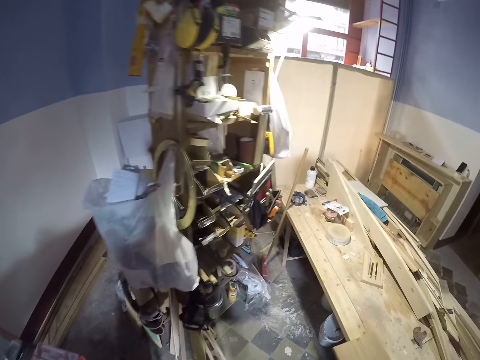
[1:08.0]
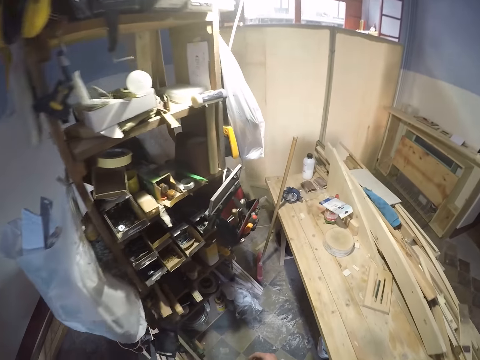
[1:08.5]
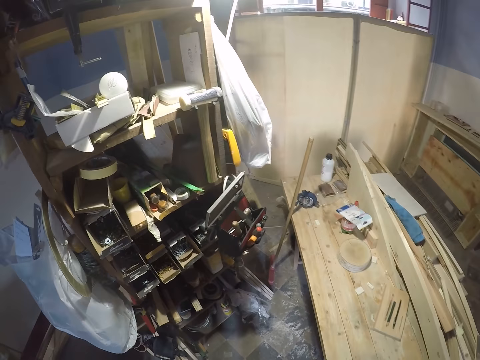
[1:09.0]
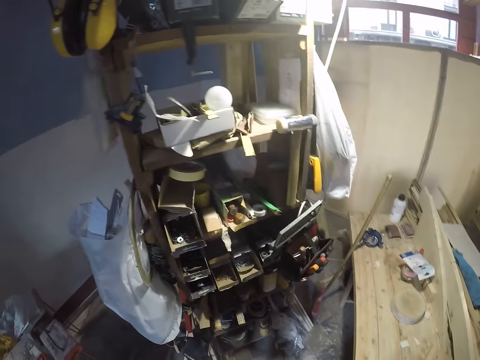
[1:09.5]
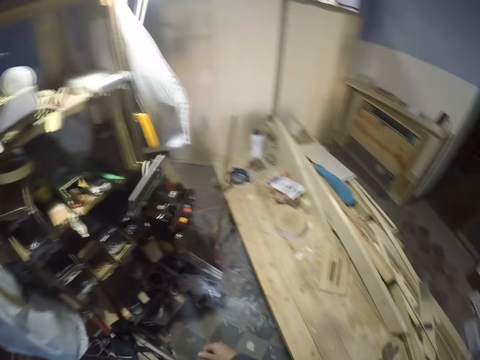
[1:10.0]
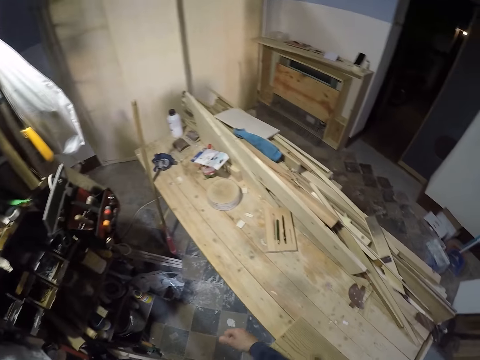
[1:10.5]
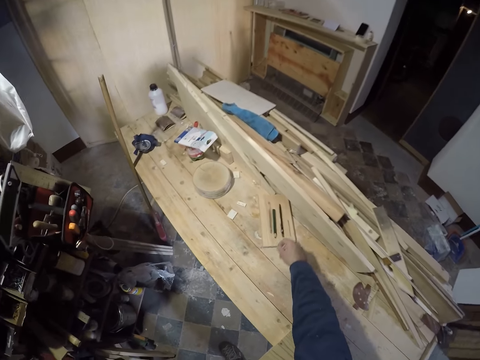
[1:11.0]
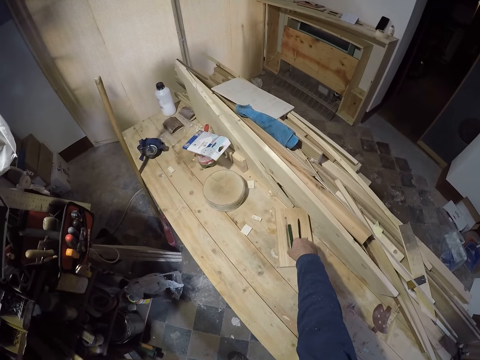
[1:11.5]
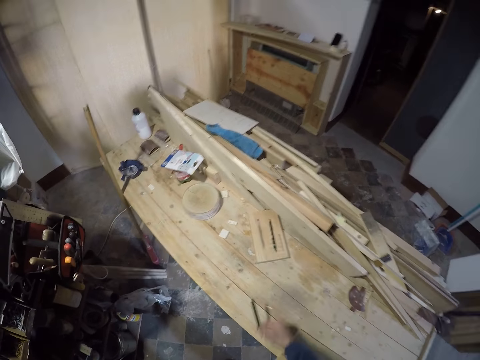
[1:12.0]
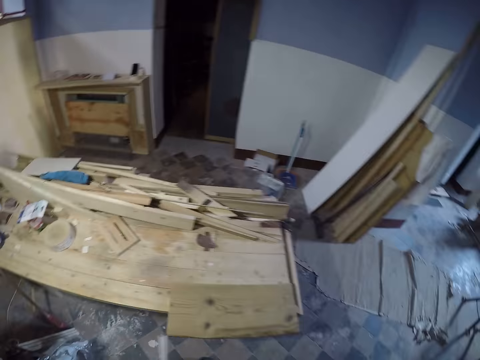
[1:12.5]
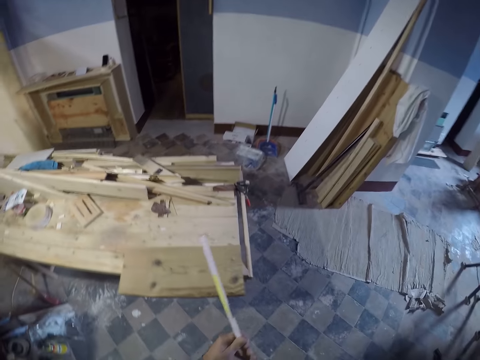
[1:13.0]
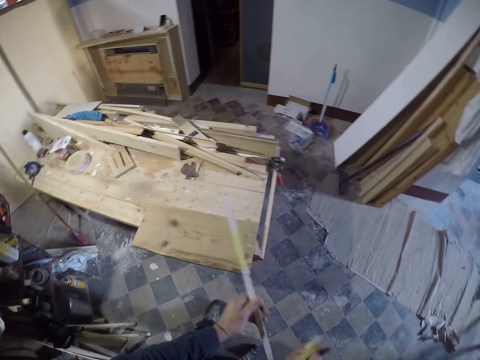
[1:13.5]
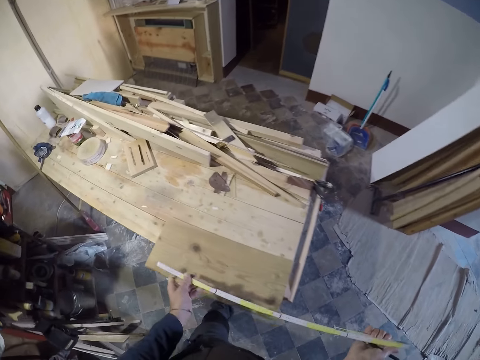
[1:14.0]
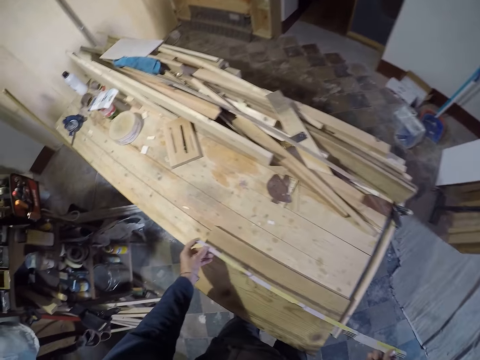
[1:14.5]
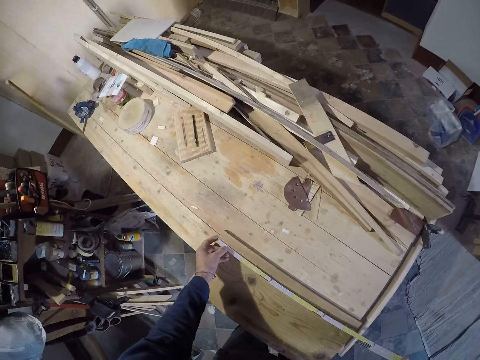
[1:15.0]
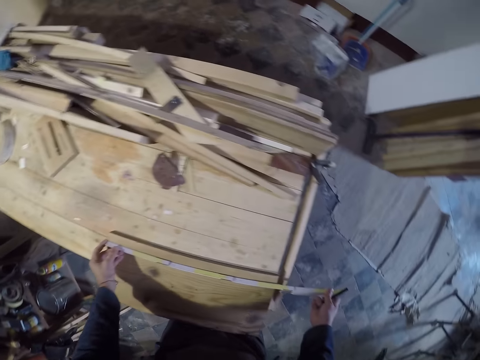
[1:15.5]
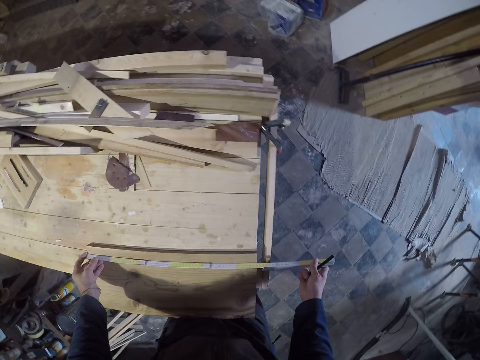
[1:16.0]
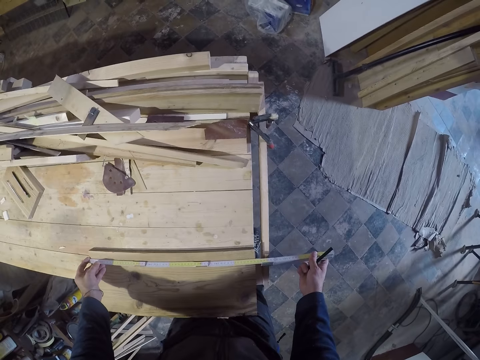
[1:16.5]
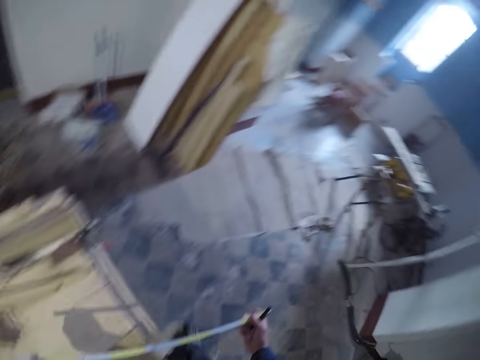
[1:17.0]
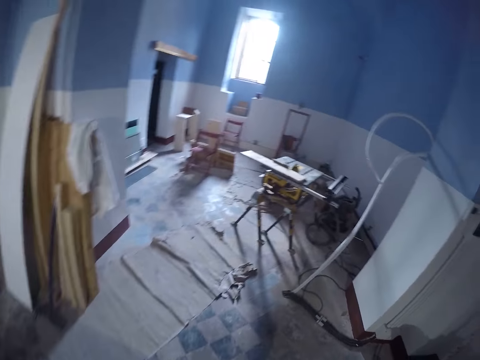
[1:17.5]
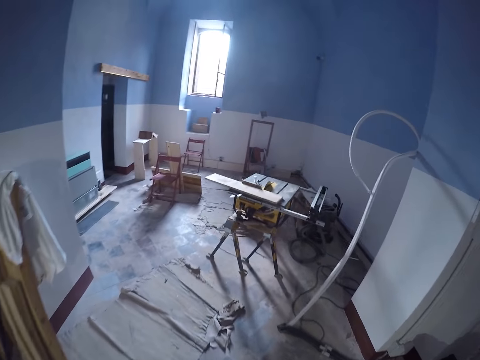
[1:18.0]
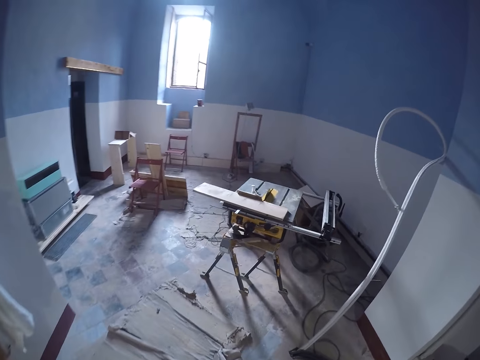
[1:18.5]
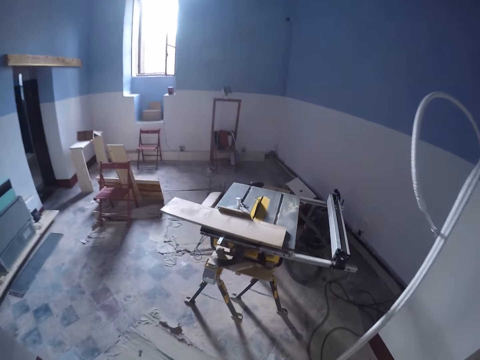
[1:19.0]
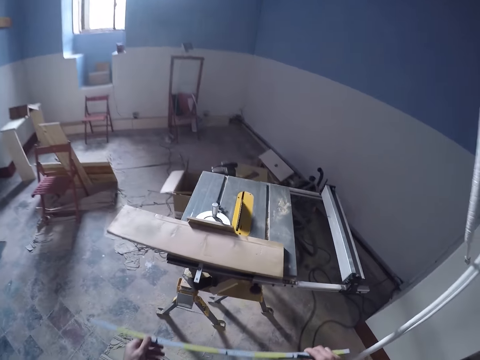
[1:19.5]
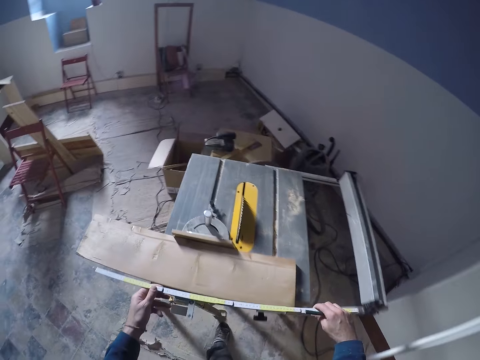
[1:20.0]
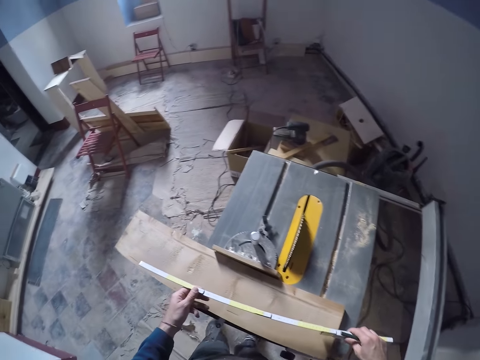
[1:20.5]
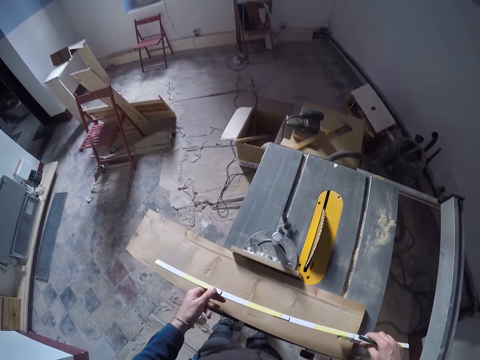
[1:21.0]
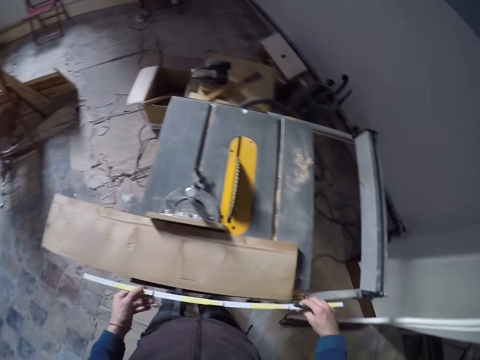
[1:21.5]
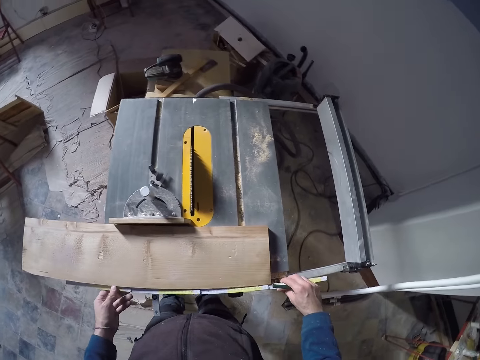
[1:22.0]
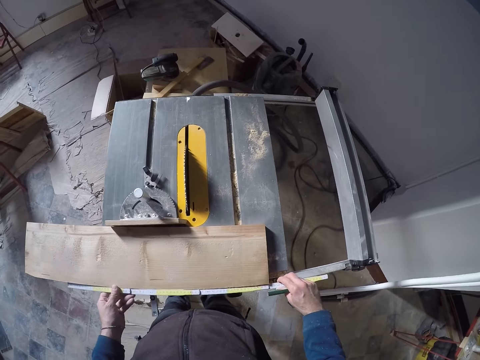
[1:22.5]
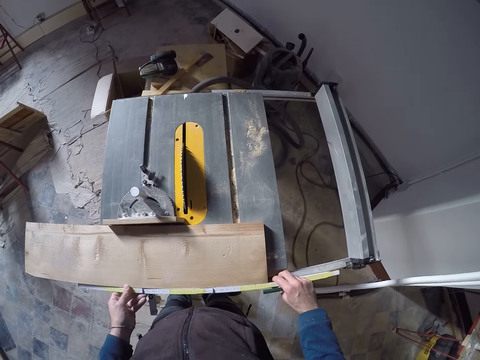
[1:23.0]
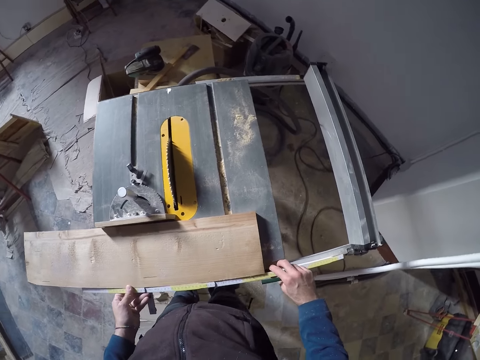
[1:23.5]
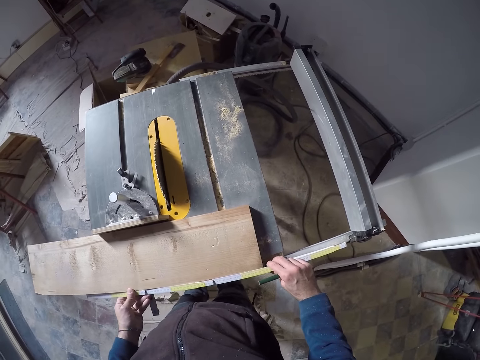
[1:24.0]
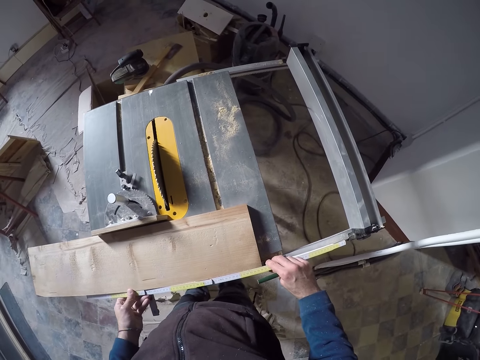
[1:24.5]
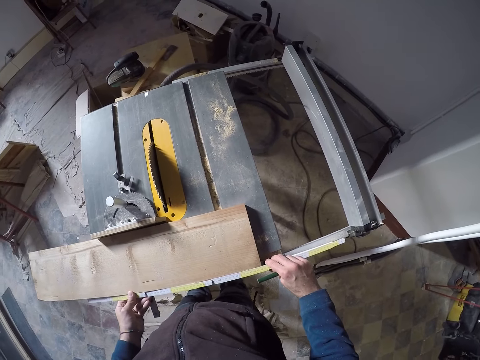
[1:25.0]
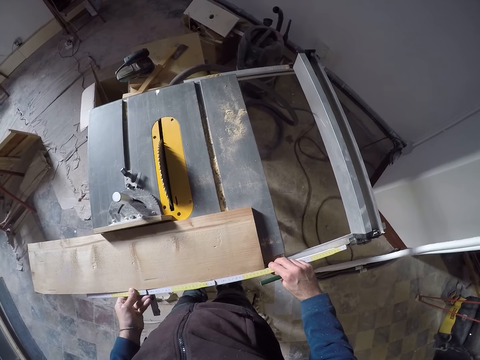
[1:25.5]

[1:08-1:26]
The camera wearer picks up a pencil from the table with his right hand. He unfolds a tape measure or folding meter stick. He measures a log of wood on the table with the folding meter stick. He walks in the room. He measures the log of wood on the edge rule on the table saw with the folding meter stick.

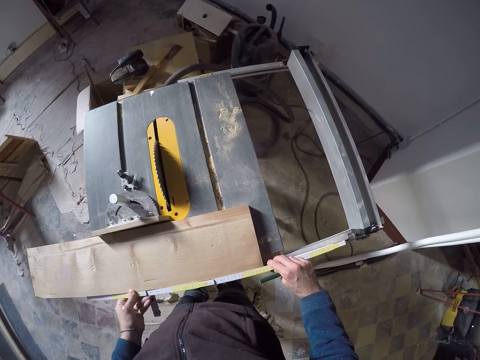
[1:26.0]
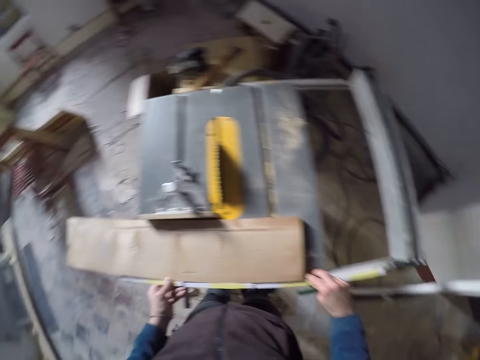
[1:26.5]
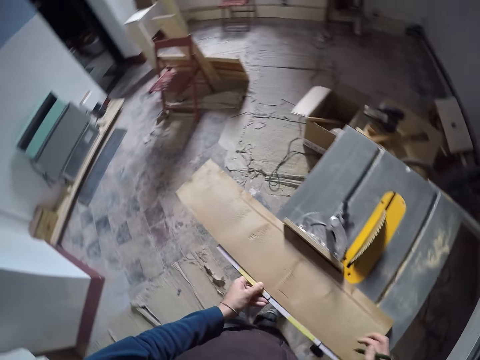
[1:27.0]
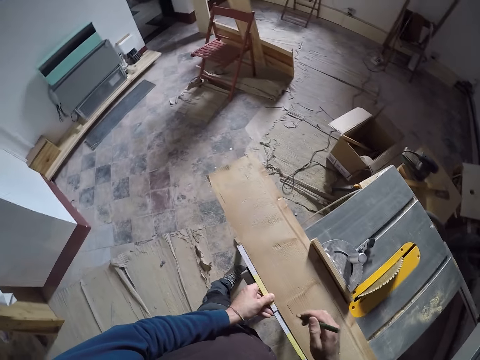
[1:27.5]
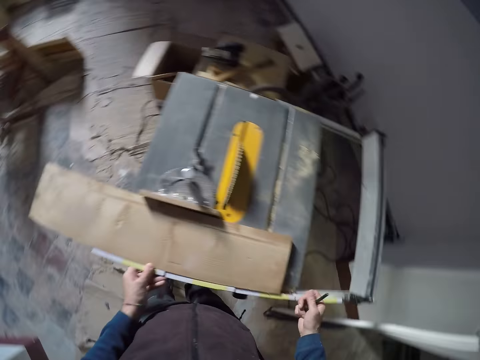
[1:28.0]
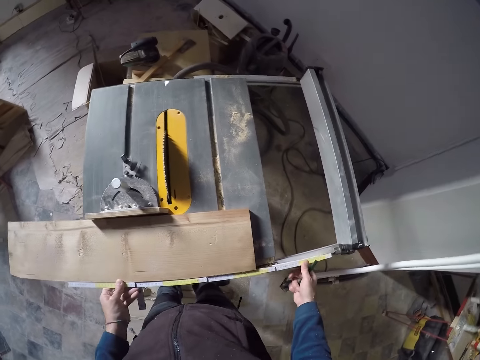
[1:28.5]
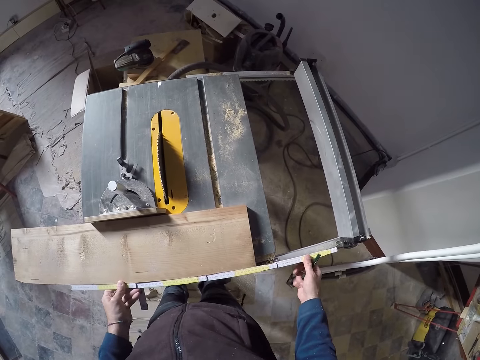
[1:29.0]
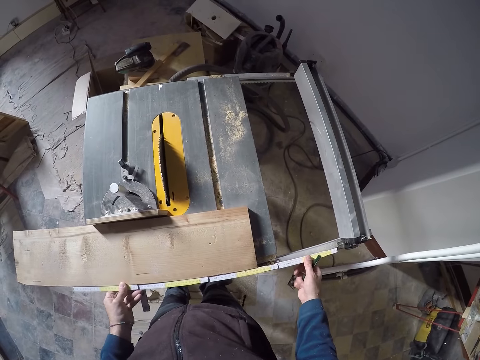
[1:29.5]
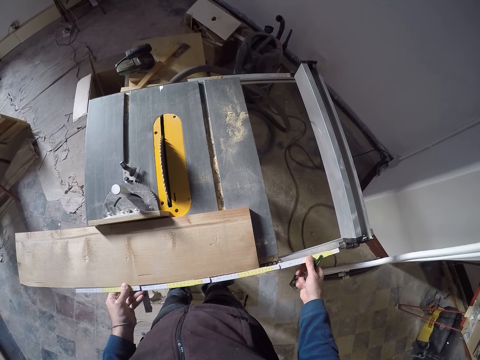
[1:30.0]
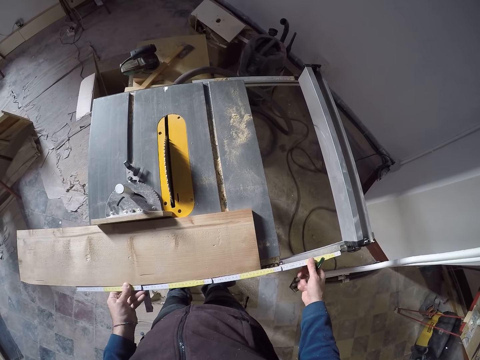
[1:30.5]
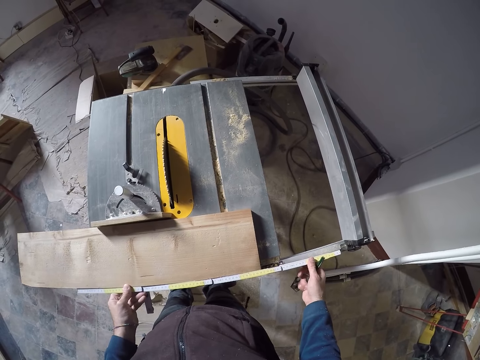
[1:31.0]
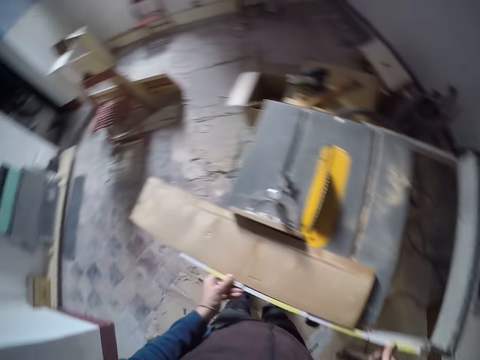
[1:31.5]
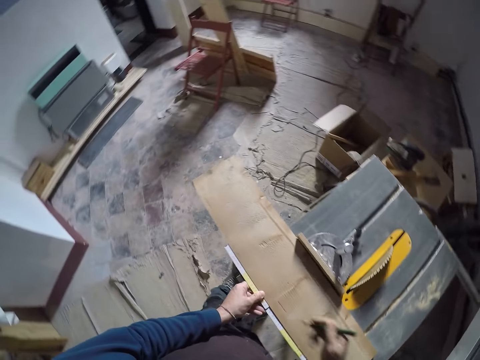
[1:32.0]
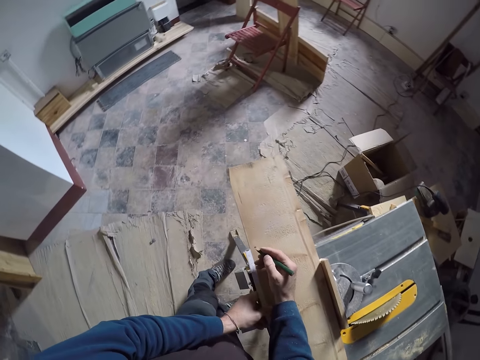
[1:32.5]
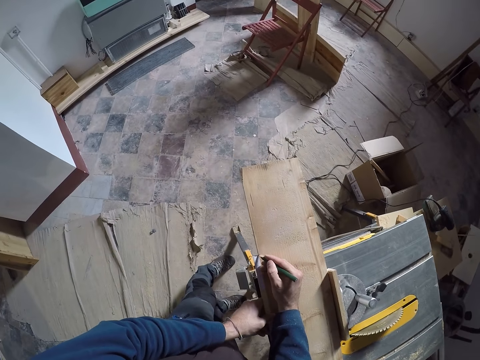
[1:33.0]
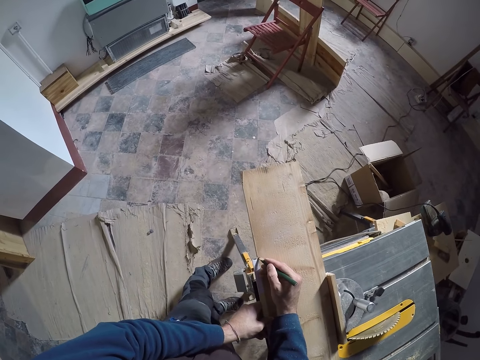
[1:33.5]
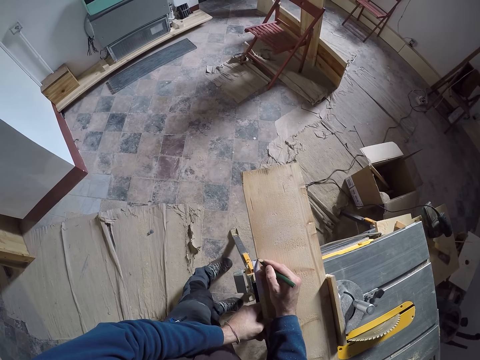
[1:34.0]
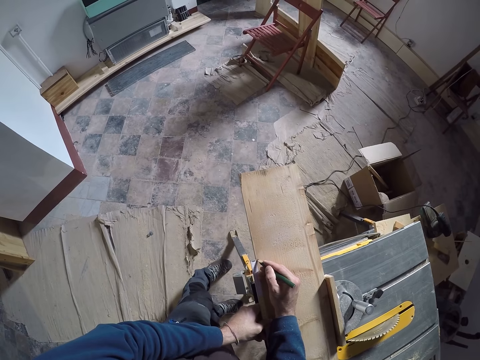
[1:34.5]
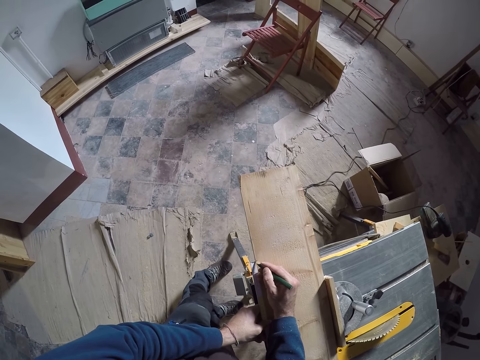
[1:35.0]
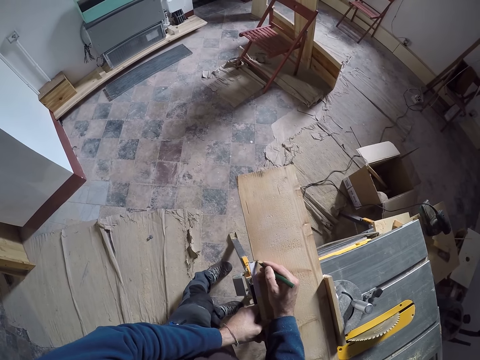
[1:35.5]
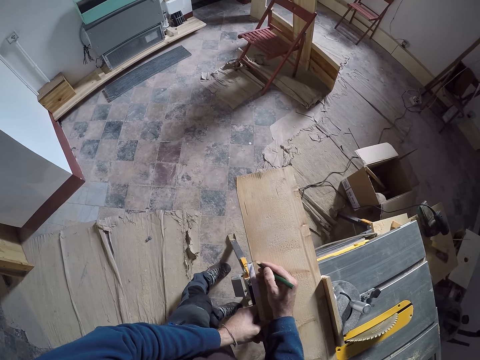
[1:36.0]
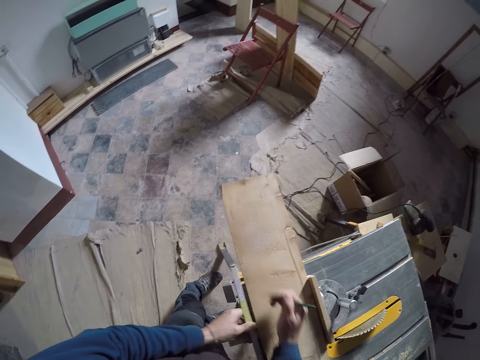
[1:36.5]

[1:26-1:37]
The camera wearer marks a point on the log of wood with the pencil with his right hand.
